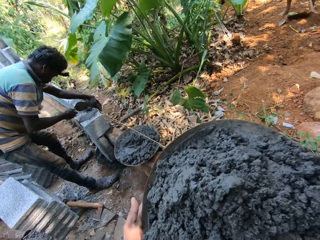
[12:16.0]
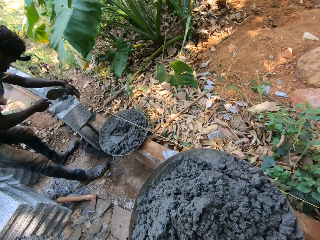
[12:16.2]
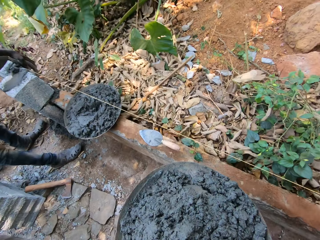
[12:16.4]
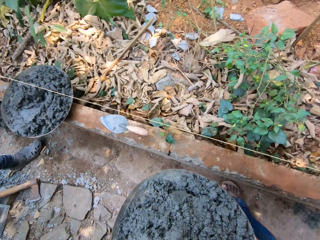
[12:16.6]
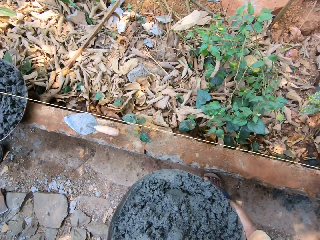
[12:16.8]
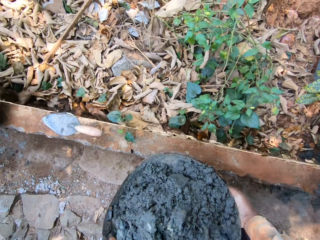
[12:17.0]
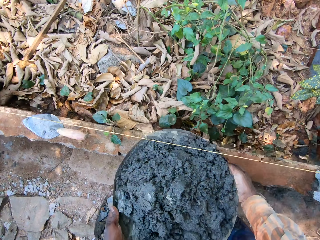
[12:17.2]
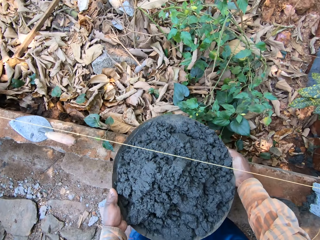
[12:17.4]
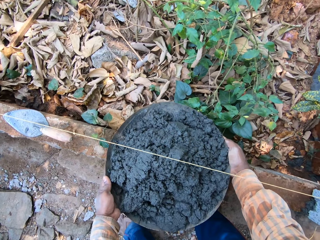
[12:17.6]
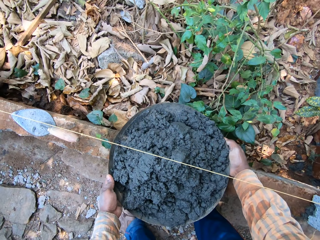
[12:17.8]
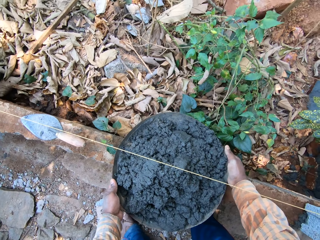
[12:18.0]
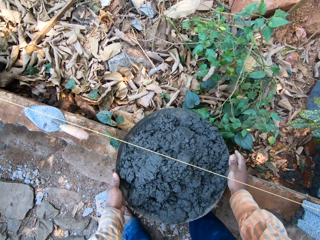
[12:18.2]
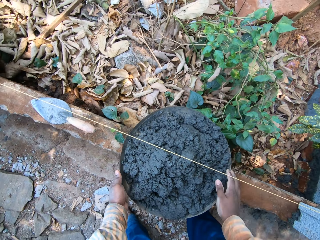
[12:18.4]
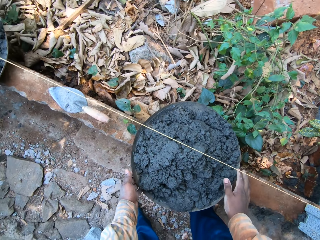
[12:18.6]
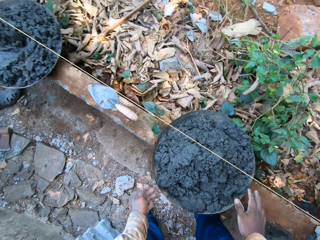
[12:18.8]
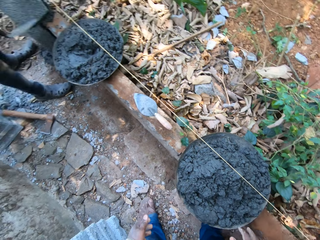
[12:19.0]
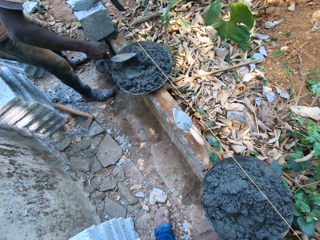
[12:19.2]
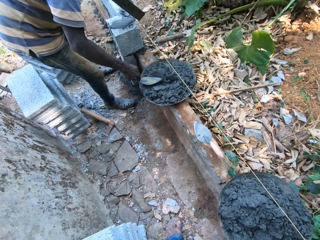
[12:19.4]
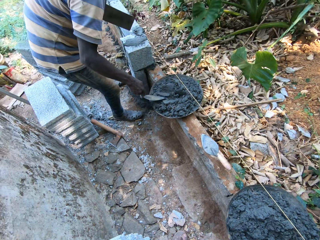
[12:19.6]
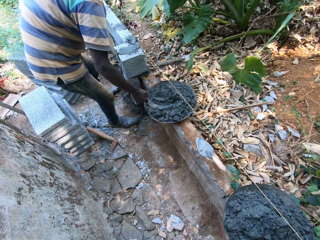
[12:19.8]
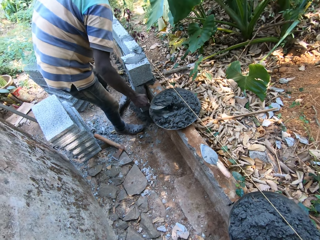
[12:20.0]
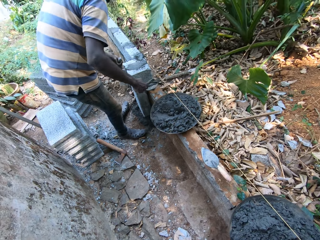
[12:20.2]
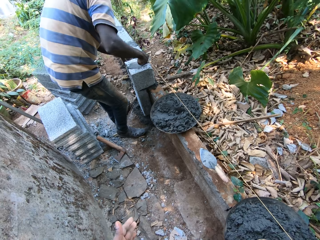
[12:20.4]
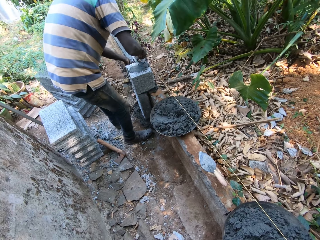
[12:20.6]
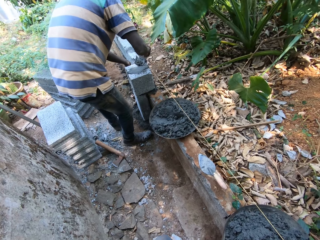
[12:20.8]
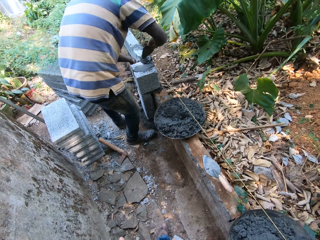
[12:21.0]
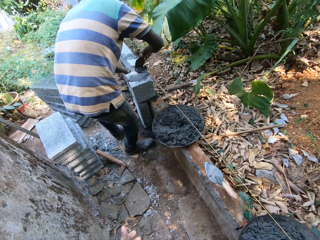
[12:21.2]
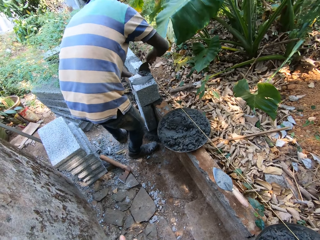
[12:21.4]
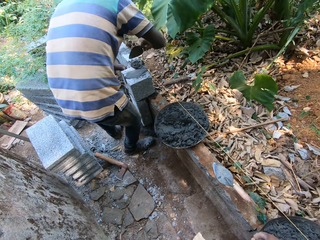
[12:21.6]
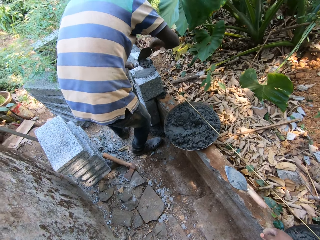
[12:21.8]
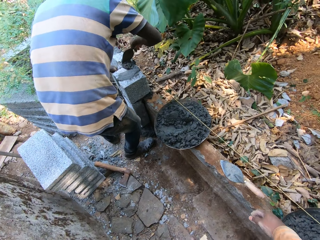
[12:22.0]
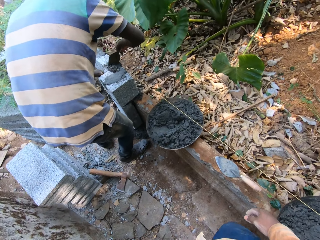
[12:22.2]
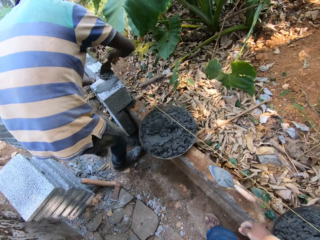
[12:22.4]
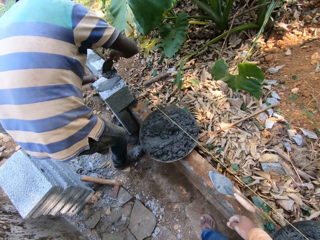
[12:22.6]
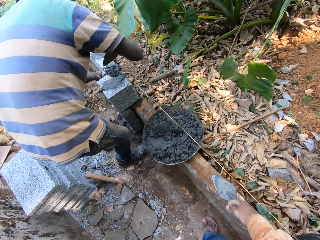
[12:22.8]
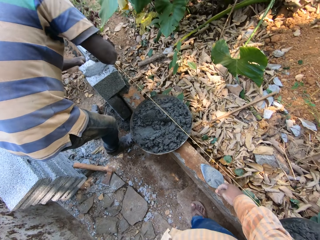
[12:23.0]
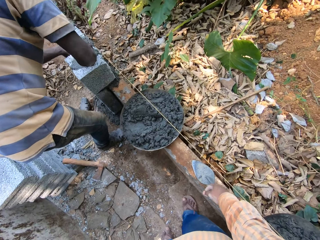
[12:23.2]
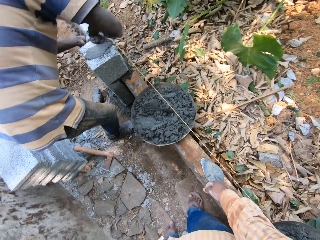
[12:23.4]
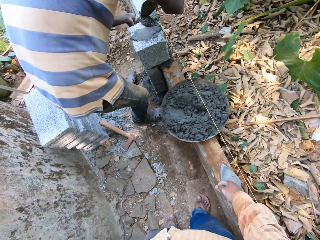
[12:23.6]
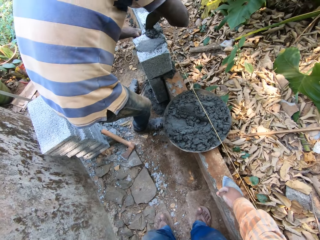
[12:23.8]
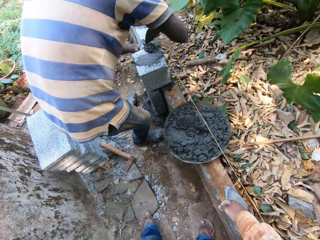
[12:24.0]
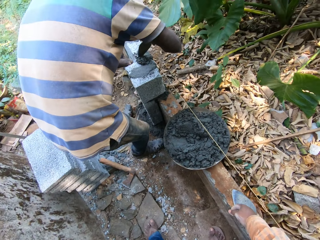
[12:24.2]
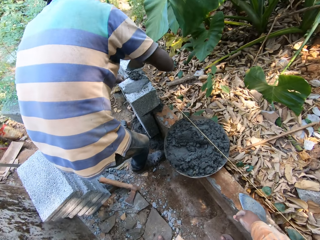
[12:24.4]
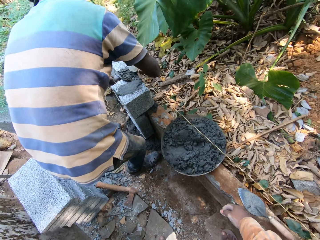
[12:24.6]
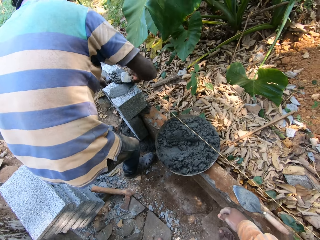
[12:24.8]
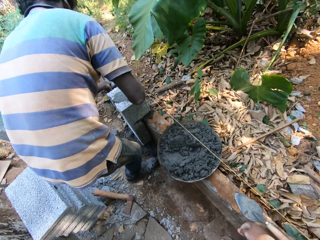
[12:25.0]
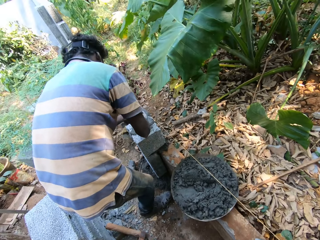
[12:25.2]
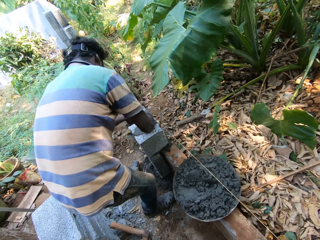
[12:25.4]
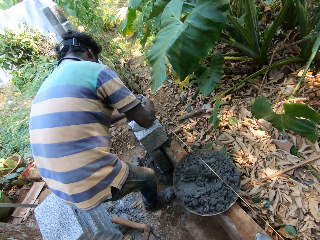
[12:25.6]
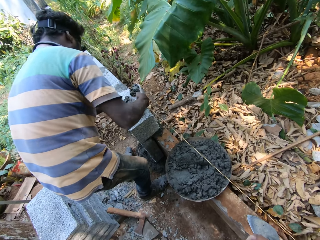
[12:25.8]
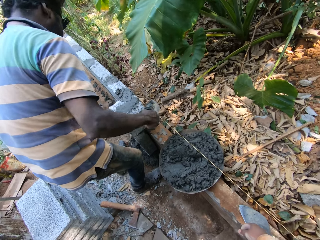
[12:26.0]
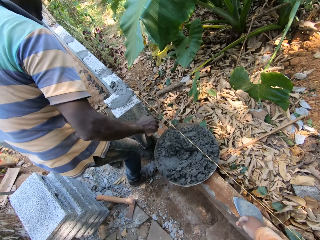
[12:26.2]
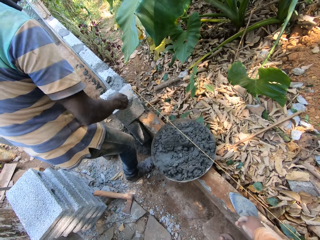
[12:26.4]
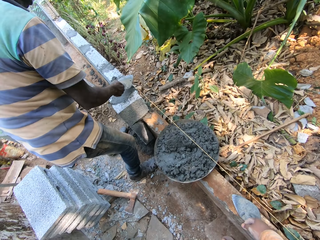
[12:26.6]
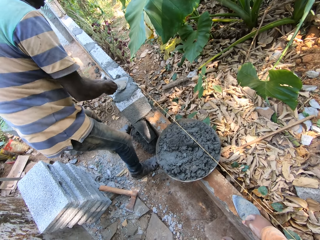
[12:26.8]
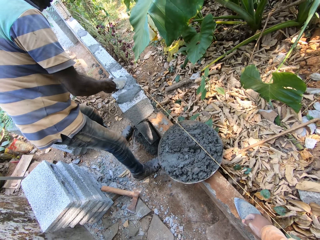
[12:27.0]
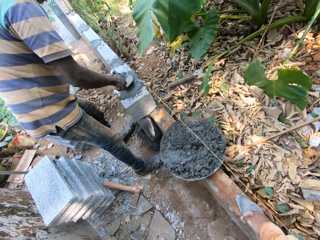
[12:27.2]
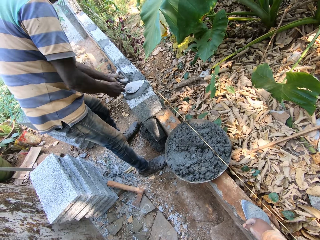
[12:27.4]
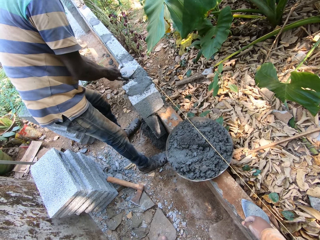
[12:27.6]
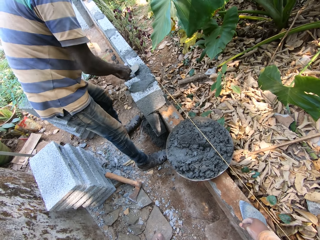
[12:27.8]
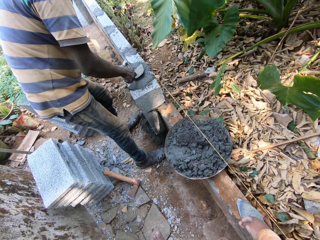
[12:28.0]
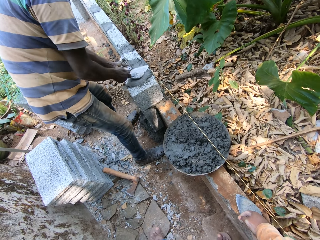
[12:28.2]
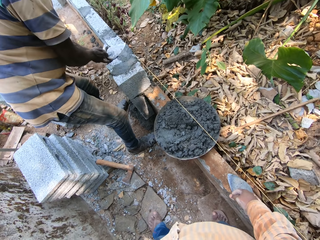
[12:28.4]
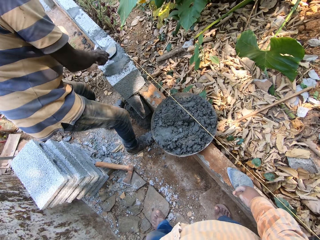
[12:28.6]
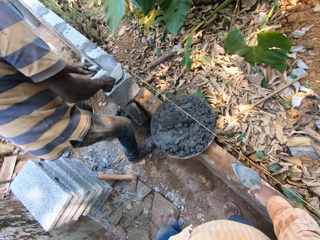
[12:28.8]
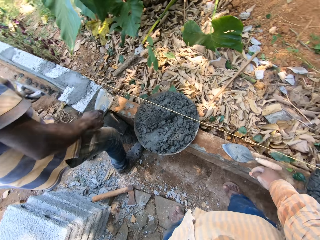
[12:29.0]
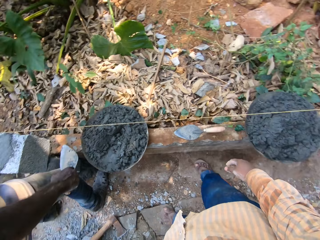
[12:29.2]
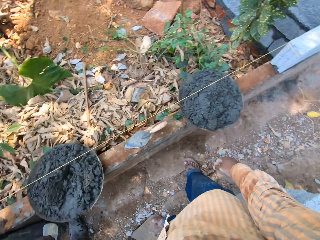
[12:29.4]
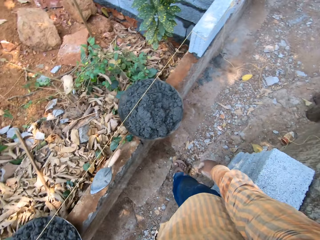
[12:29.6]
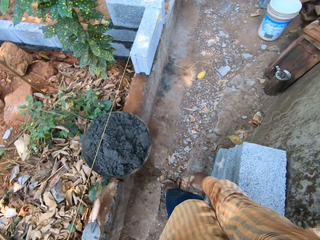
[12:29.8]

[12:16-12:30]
The camera wearer puts cement on a block. They put the pan of cement on the fence with both hands. They walk around and dialogue with the man. The man takes cement from the pan with the trowel in his right hand, puts the cement in between the blocks with the trowel in his right hand, packs the cement from the block with the trowel in his right hand, drops the cement from the trowel into the pan with his right hand, and smoothens the cement on the block with the trowel in his right hand. The camera wearer dialogues with the man.

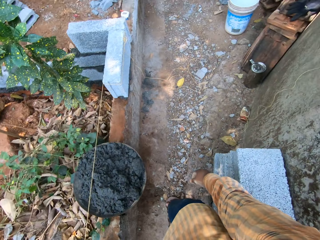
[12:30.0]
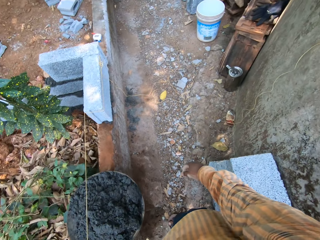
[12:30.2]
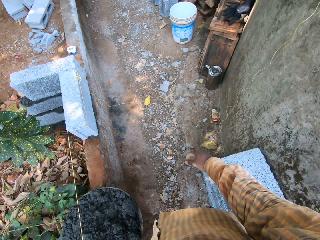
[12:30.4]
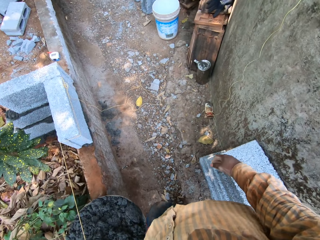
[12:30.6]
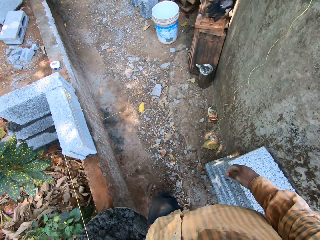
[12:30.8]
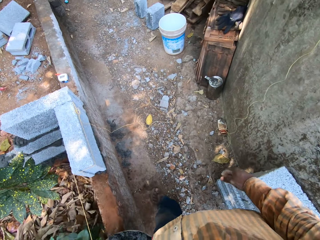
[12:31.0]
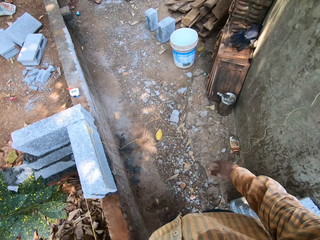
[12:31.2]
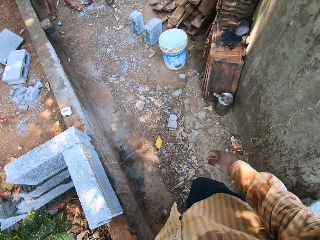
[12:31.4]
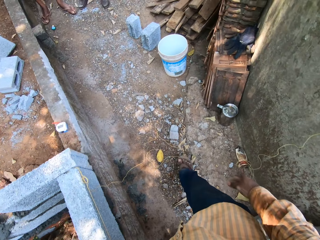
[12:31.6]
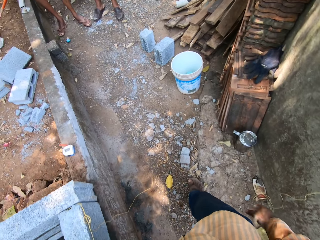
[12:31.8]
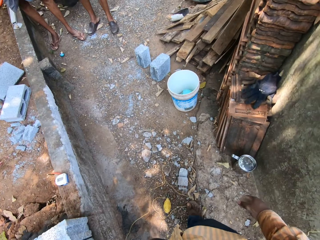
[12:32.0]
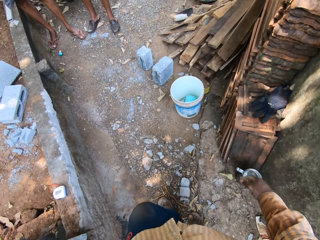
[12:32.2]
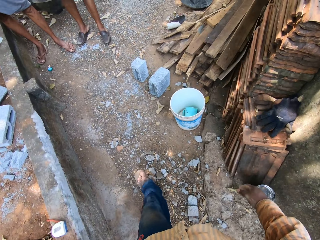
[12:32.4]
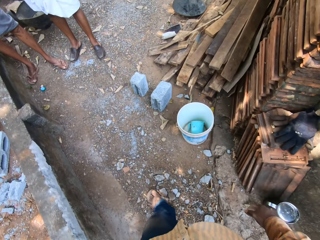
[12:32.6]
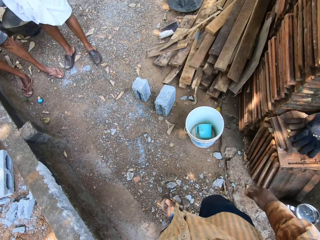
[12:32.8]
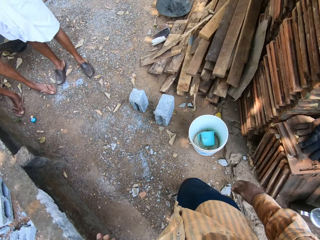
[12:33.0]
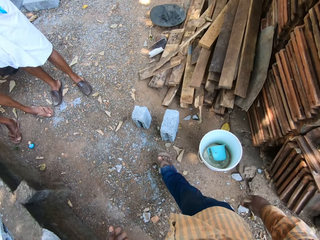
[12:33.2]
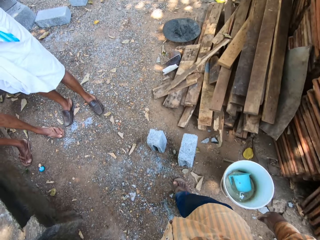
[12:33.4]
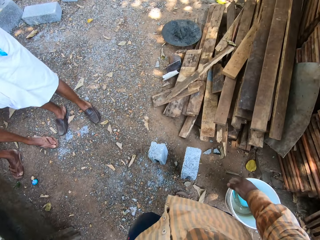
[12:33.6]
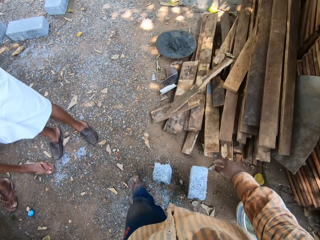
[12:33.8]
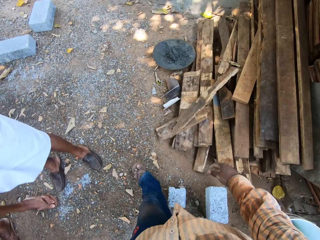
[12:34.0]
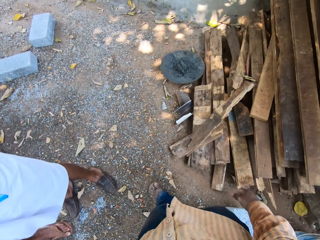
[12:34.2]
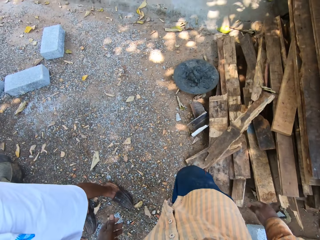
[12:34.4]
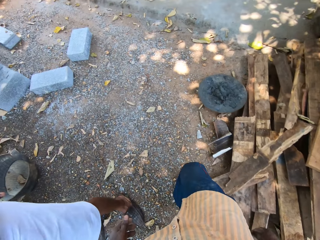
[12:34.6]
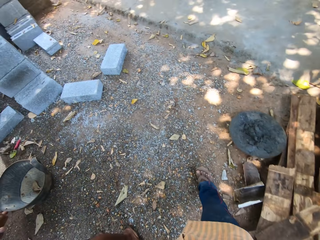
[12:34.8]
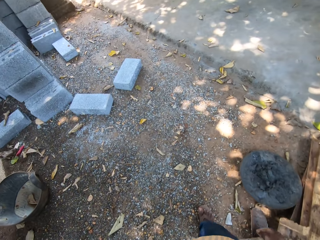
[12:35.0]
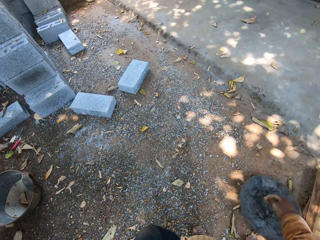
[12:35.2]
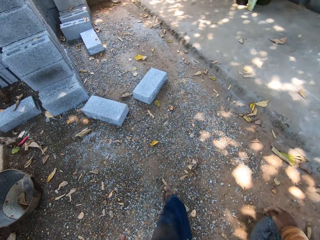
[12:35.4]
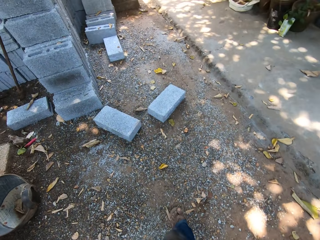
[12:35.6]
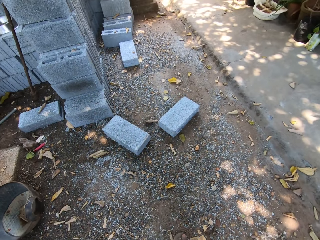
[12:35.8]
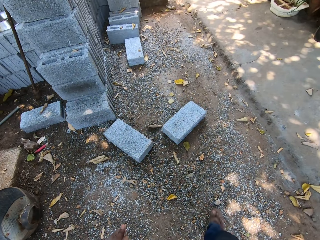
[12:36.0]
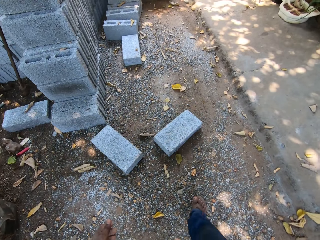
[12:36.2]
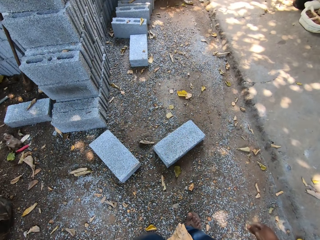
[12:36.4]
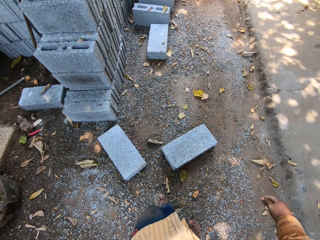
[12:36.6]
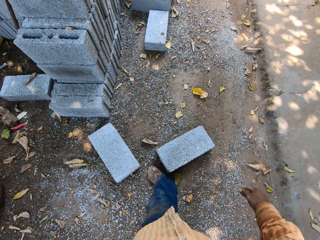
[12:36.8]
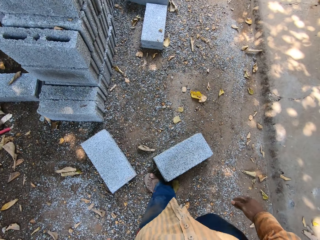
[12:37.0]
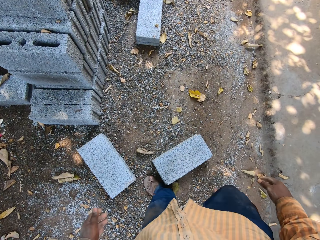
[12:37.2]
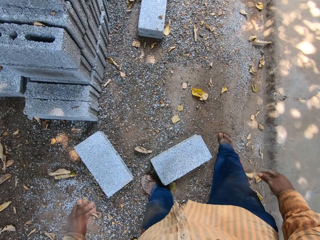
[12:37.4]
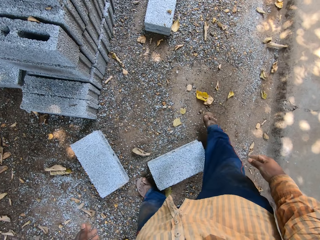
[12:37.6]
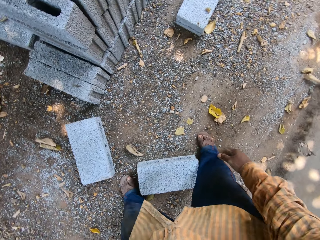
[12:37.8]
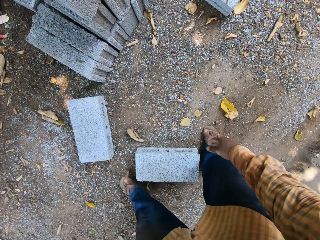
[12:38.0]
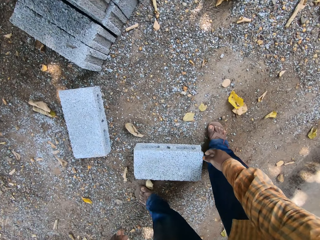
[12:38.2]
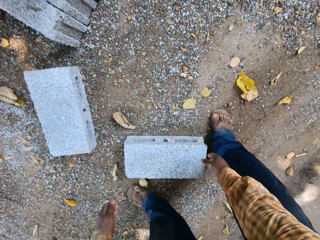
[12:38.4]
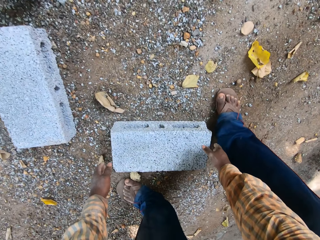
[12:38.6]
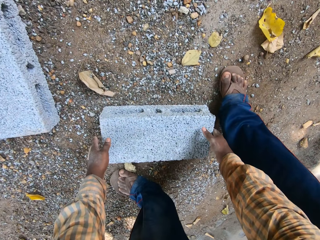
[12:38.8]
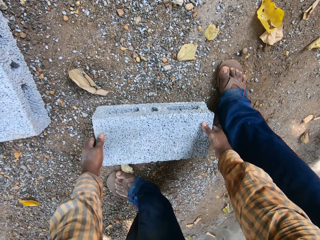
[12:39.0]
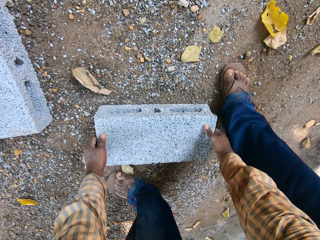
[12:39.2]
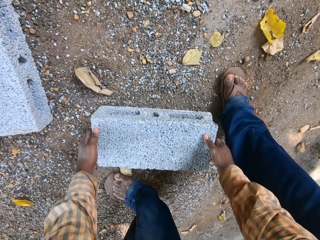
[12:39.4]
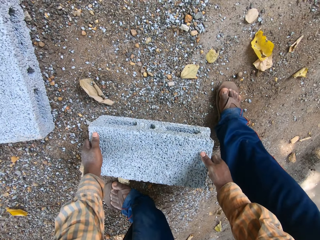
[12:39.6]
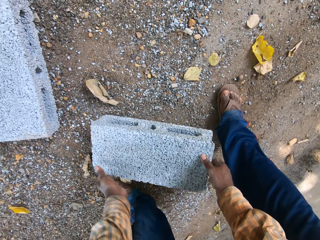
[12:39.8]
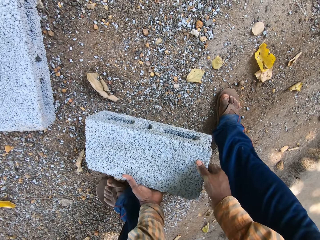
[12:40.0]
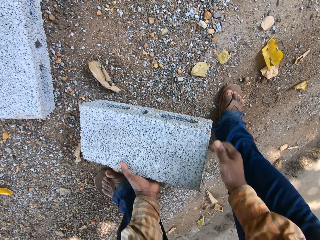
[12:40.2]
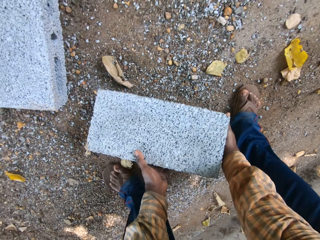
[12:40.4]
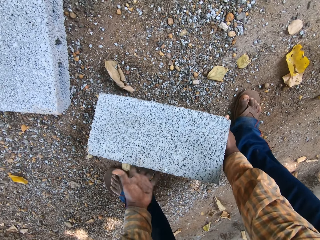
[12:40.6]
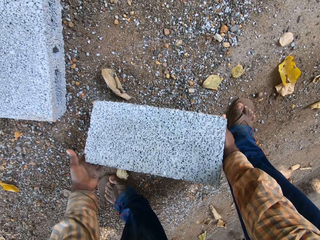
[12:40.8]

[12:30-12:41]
The camera wearer walks around. They carry a block. They pick up the block from the ground with both hands.
